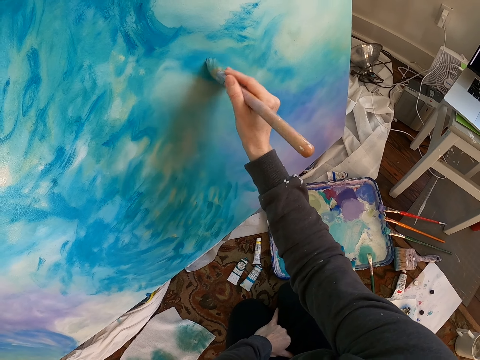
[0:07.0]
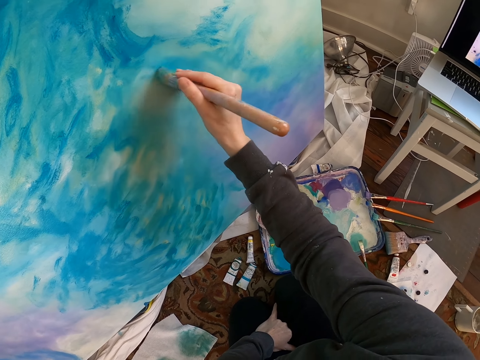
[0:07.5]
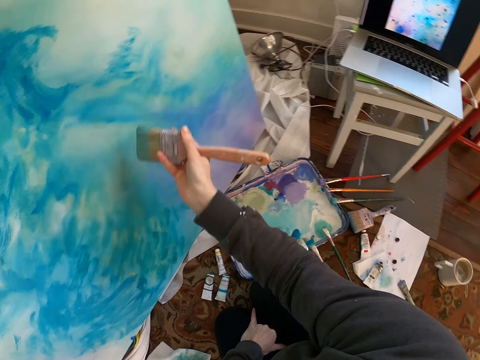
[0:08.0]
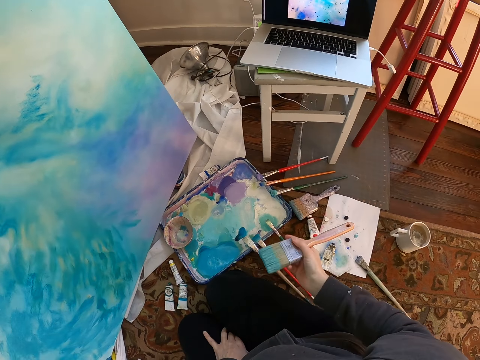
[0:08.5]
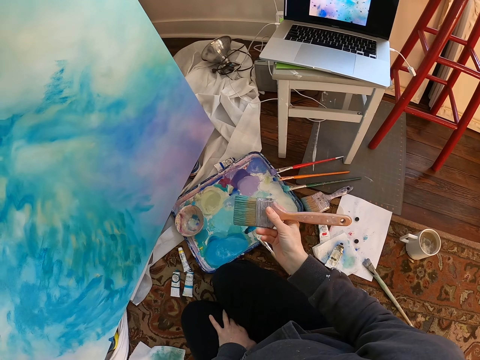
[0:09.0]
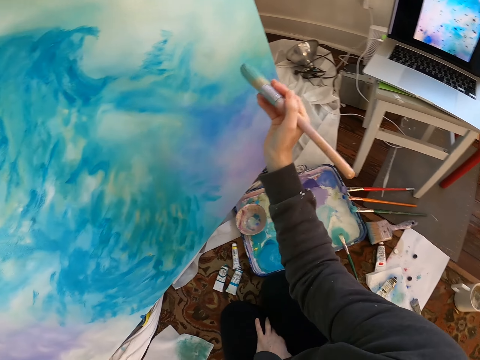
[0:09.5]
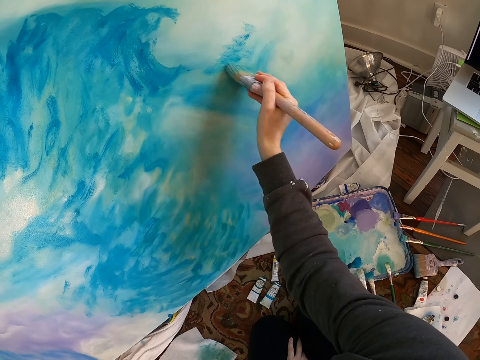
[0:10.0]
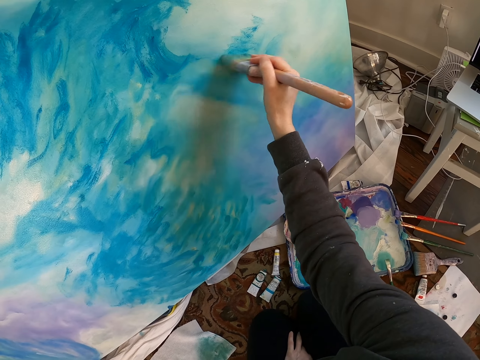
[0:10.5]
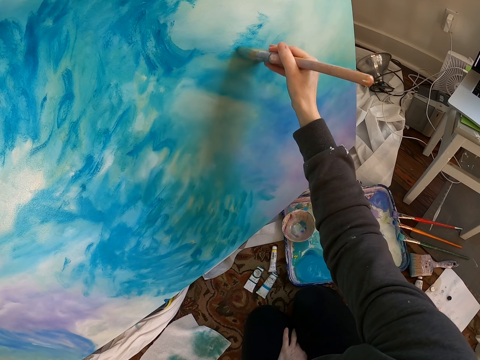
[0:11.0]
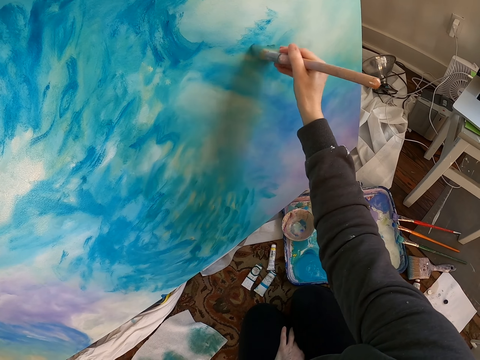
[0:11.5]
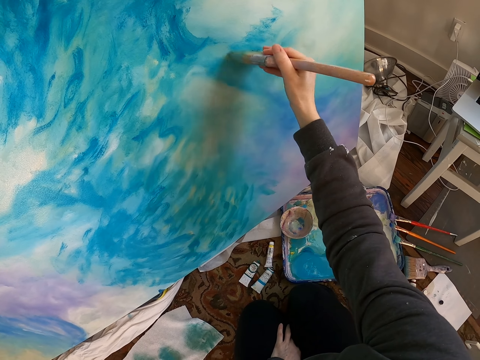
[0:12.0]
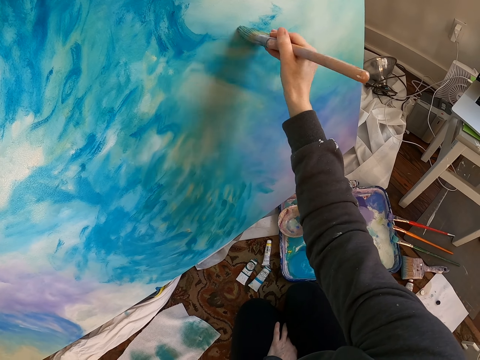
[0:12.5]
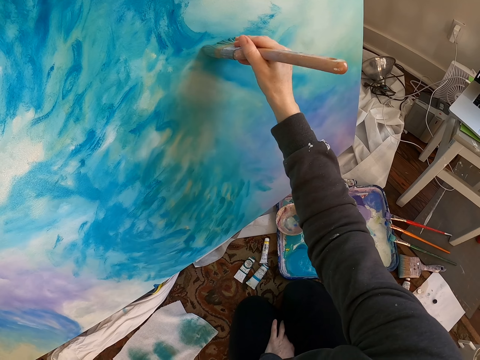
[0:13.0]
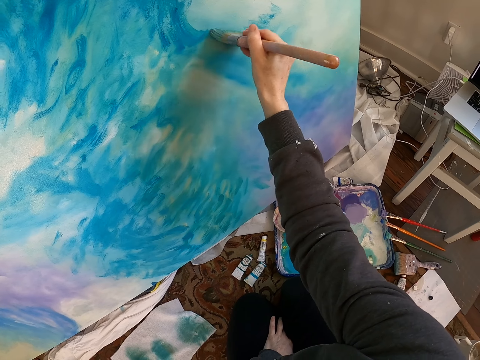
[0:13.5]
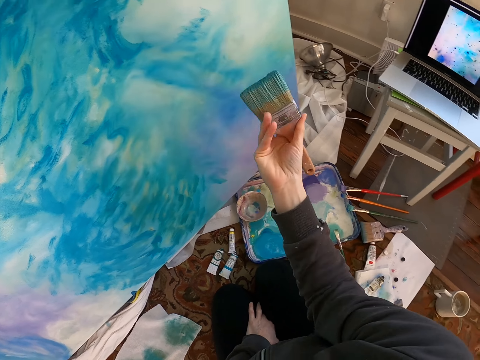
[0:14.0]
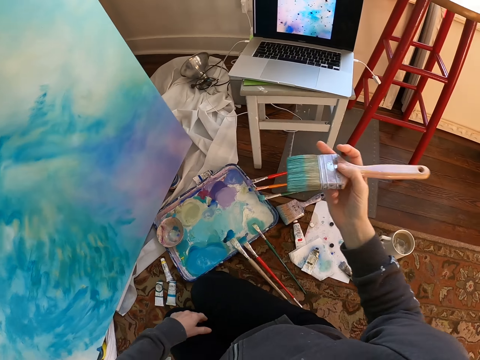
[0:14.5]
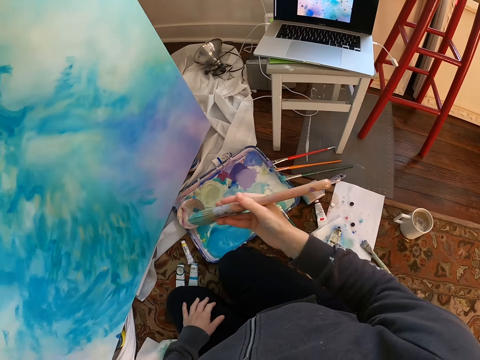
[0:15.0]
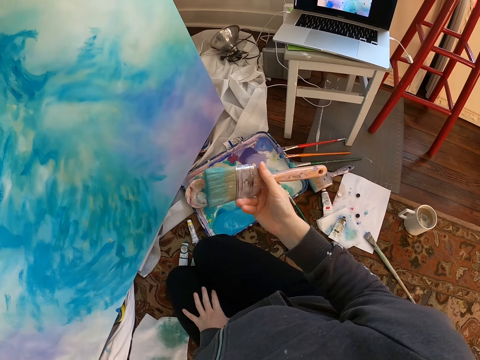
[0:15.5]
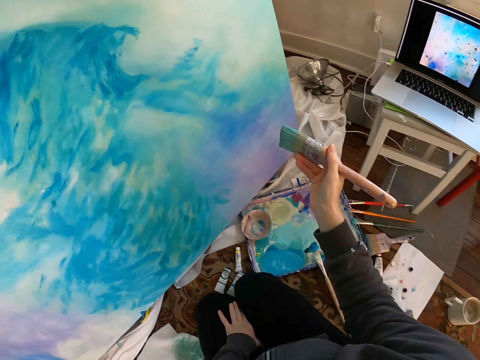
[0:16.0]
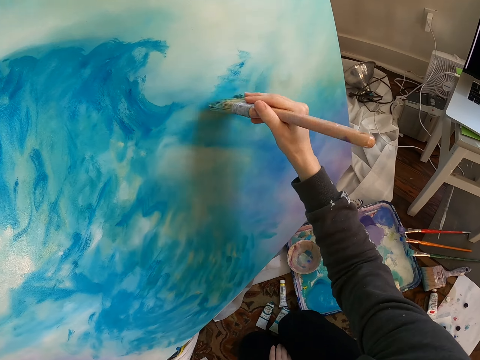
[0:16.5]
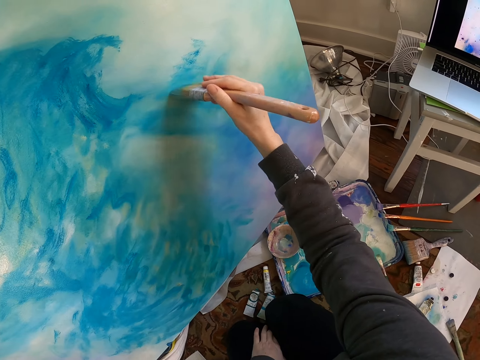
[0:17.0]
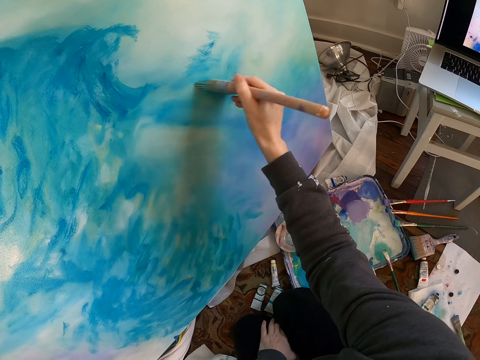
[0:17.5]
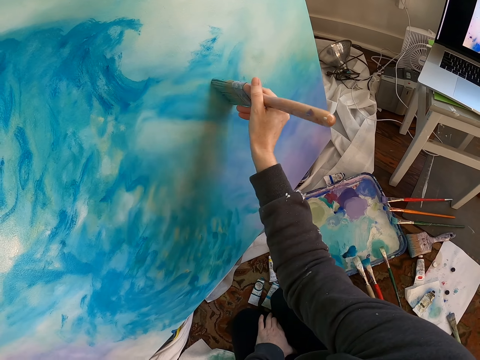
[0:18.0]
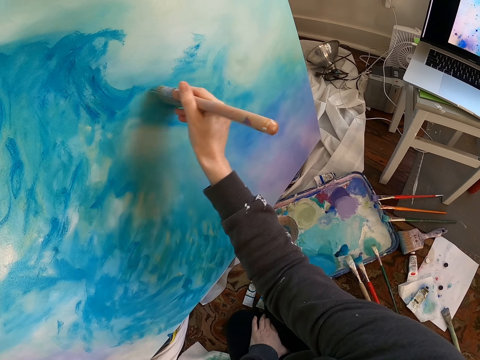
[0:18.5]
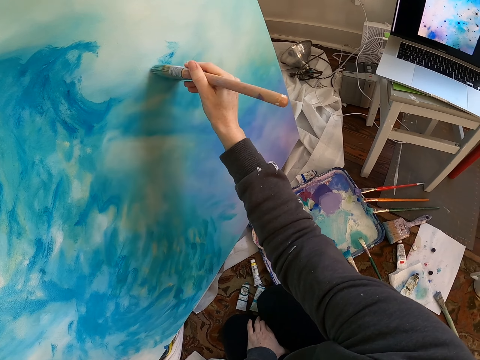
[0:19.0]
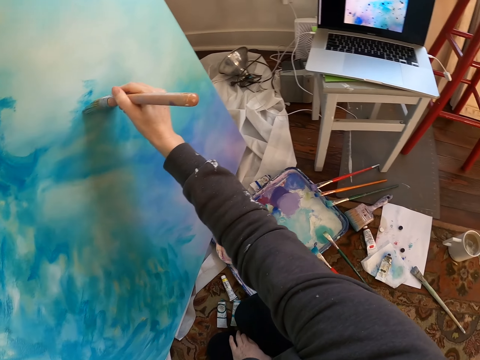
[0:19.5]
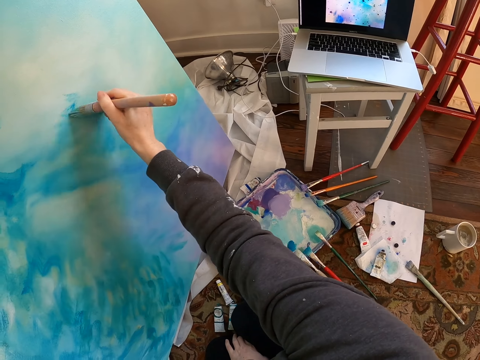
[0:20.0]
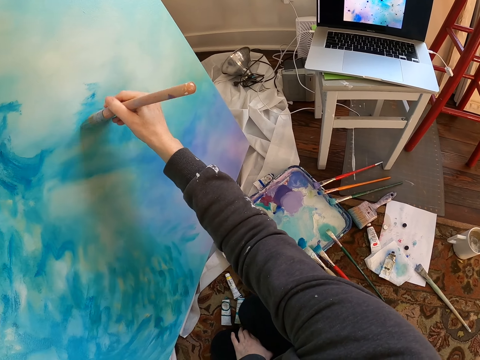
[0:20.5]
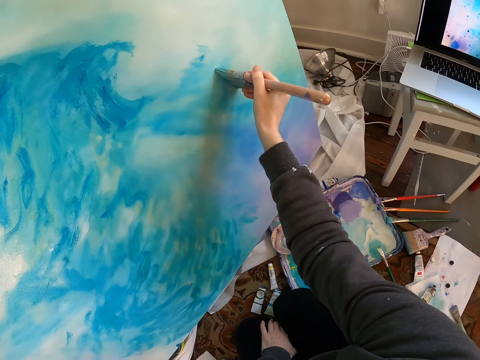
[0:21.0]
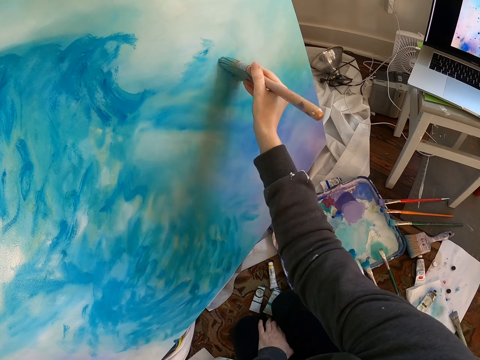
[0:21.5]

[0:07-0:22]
The camera wearer stares at a laptop. They lift a brush. They paint a painting. They lift the brush. They stare at the laptop. They paint the painting.

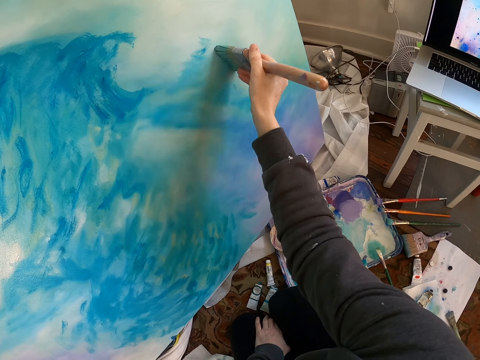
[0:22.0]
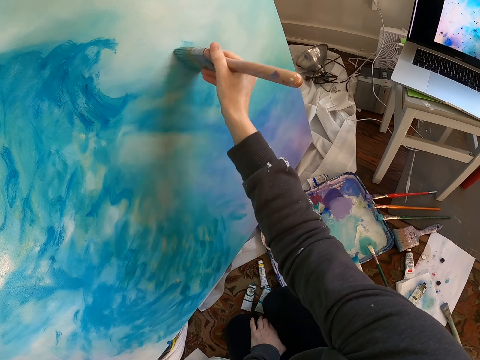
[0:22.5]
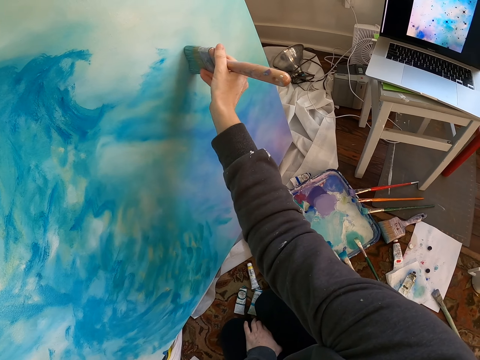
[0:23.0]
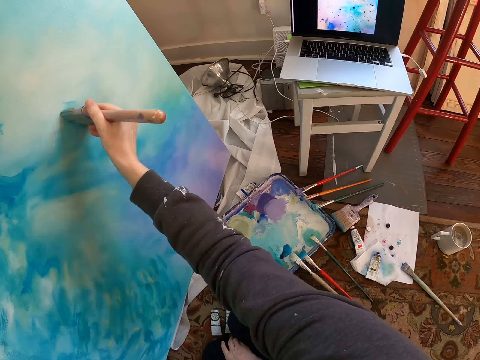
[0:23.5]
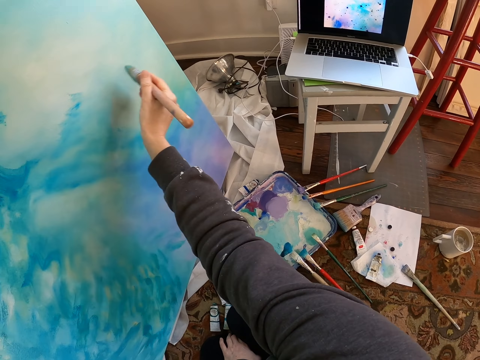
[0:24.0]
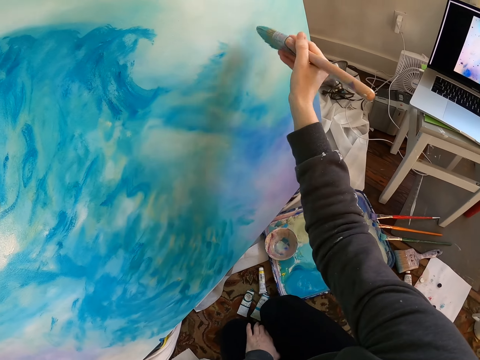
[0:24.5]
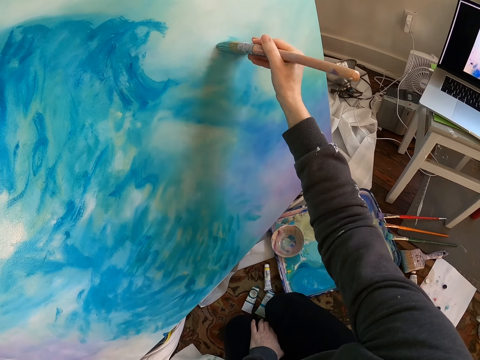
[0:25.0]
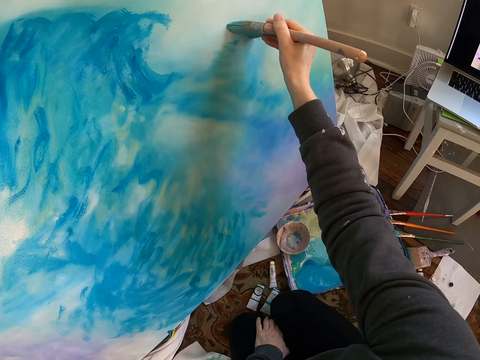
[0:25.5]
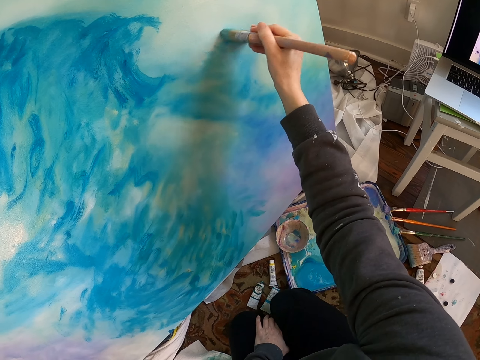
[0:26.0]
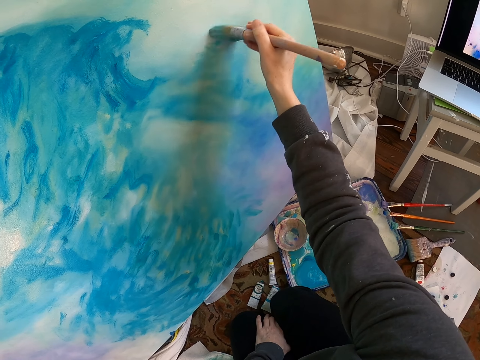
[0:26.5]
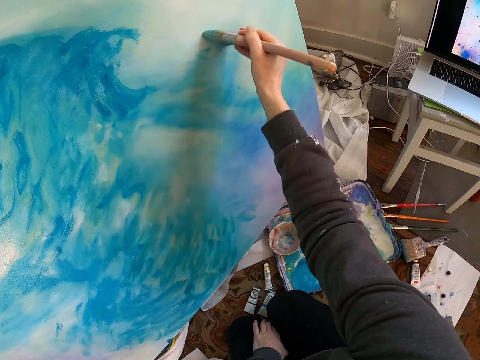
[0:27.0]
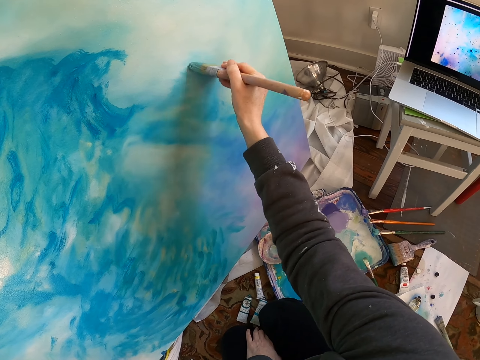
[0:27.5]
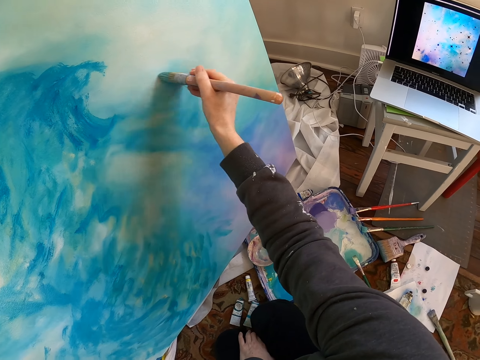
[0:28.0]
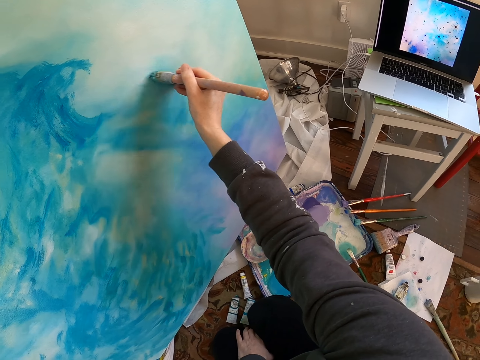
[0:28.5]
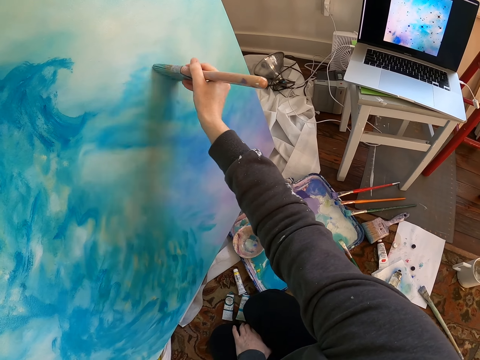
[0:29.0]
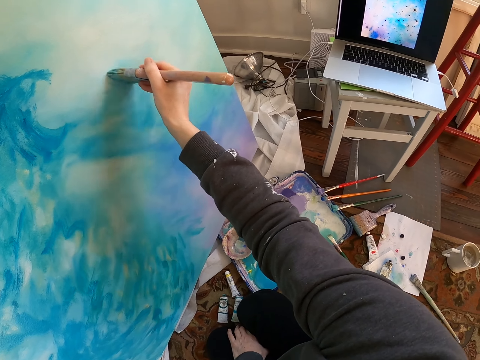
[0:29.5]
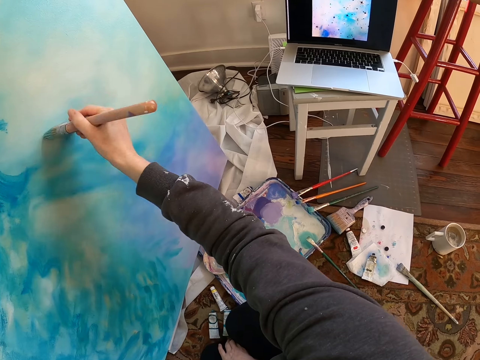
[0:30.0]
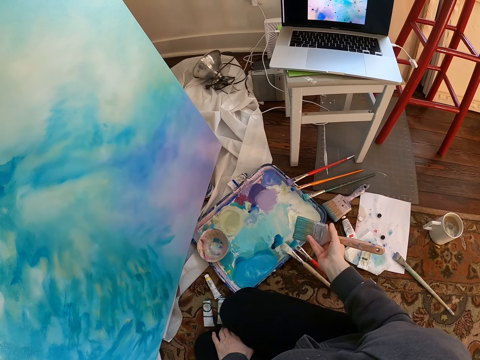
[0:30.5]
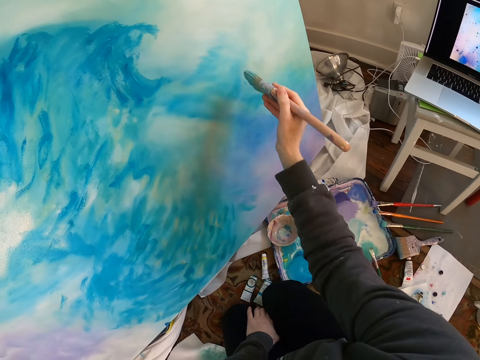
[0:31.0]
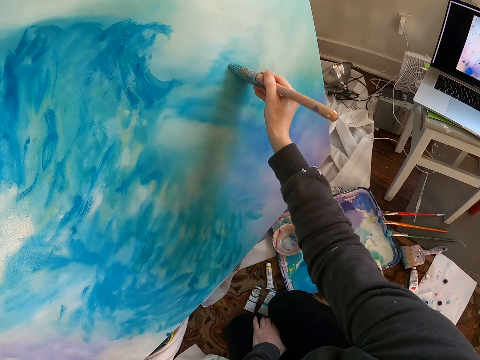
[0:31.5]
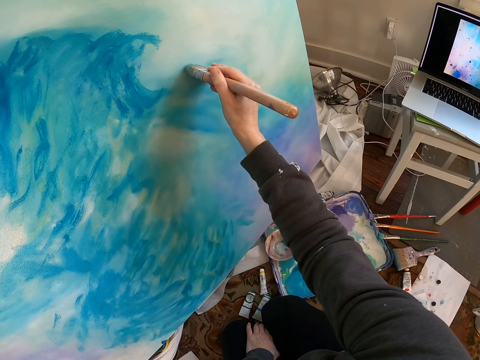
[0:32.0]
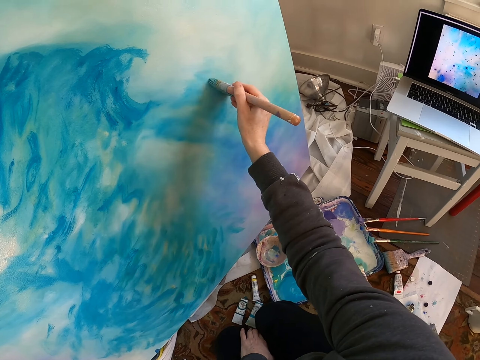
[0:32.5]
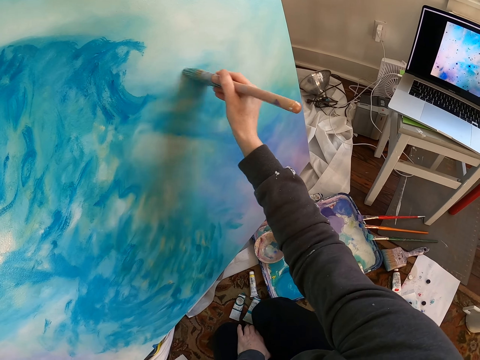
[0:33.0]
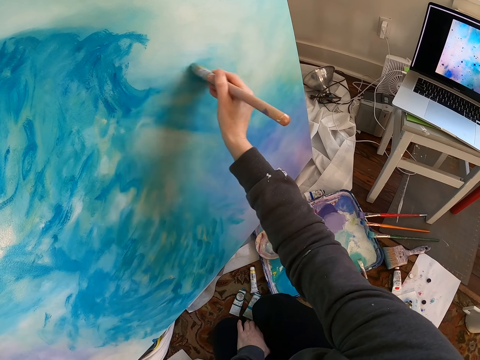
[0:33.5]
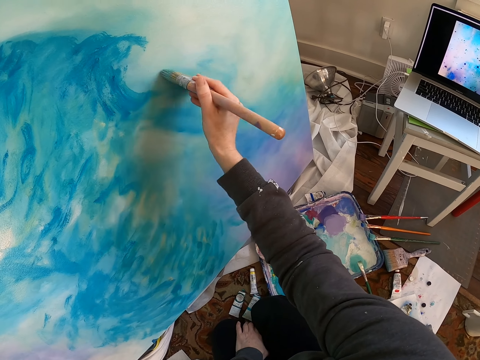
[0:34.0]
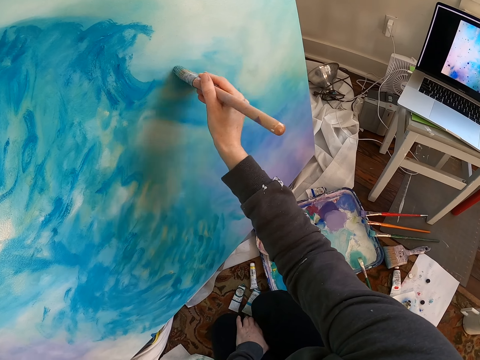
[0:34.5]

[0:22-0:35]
The camera wearer lifts a brush. They stare at a laptop. They paint a painting.
